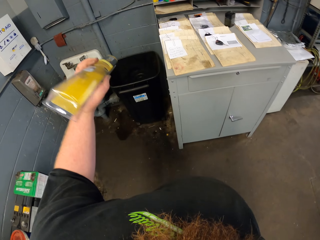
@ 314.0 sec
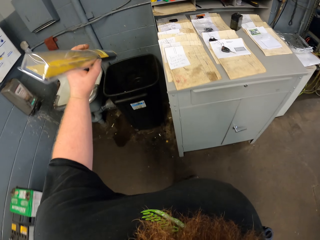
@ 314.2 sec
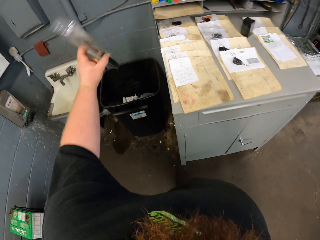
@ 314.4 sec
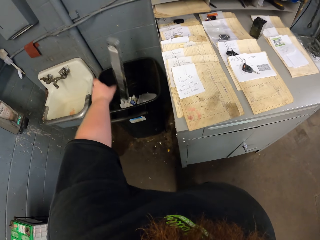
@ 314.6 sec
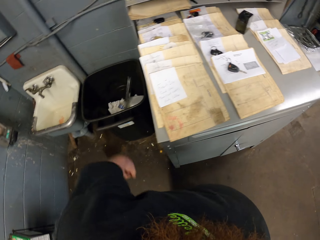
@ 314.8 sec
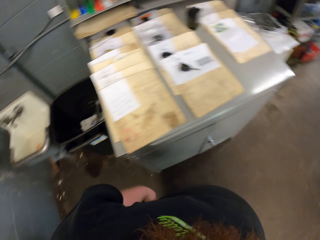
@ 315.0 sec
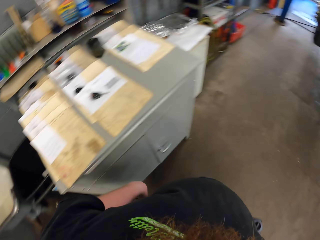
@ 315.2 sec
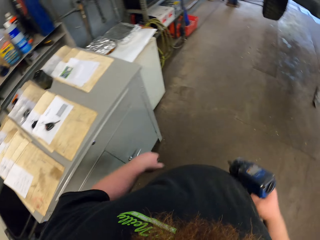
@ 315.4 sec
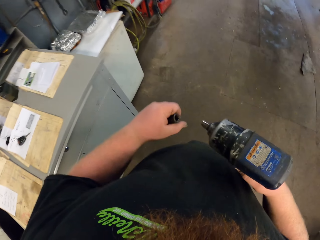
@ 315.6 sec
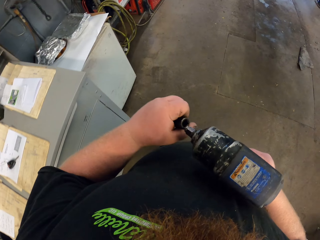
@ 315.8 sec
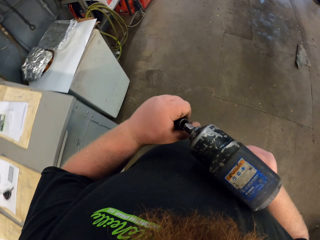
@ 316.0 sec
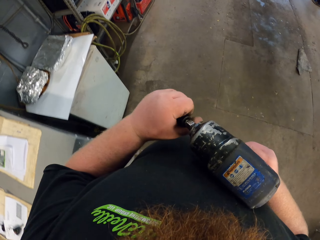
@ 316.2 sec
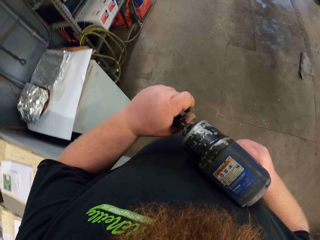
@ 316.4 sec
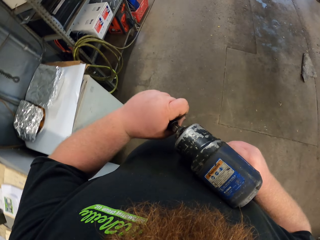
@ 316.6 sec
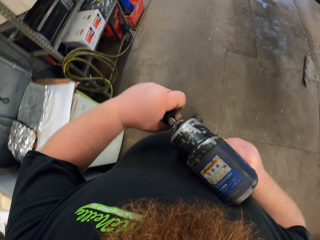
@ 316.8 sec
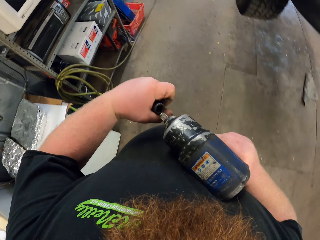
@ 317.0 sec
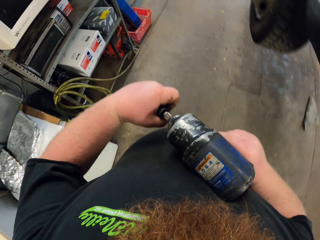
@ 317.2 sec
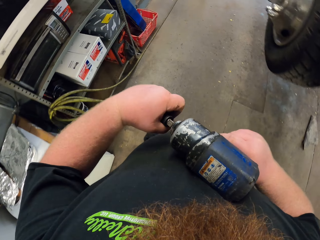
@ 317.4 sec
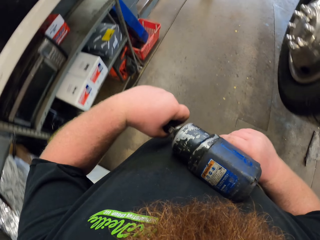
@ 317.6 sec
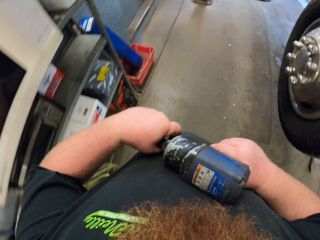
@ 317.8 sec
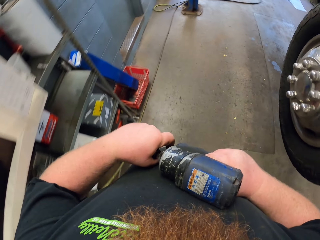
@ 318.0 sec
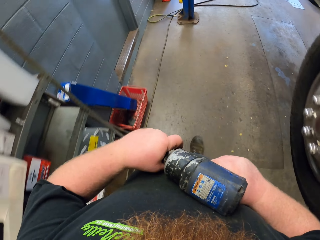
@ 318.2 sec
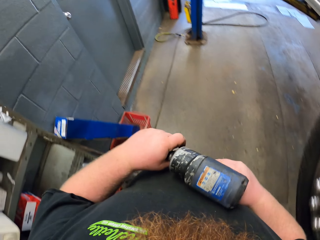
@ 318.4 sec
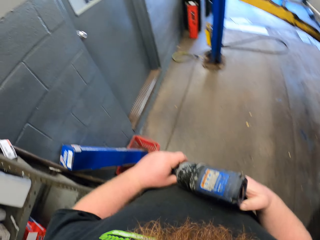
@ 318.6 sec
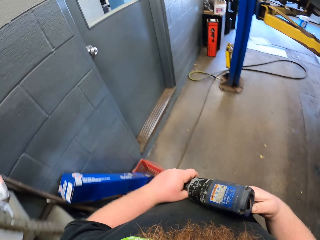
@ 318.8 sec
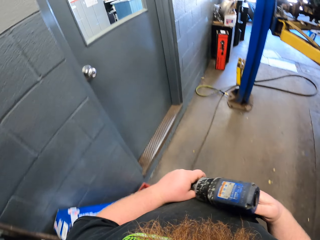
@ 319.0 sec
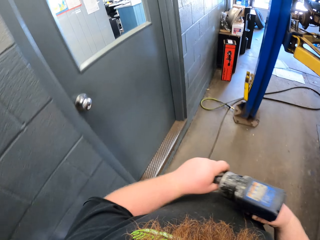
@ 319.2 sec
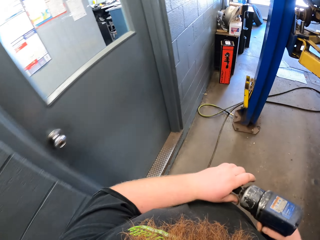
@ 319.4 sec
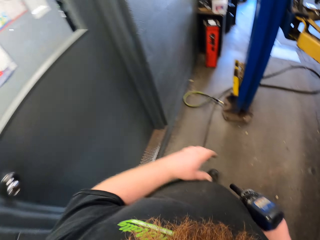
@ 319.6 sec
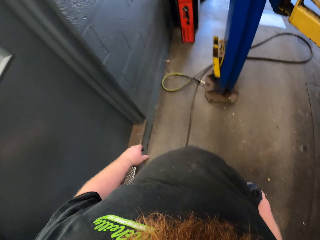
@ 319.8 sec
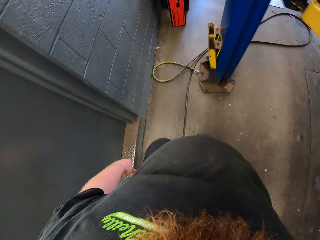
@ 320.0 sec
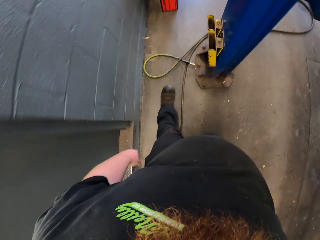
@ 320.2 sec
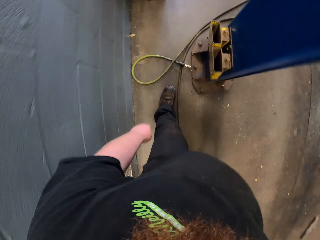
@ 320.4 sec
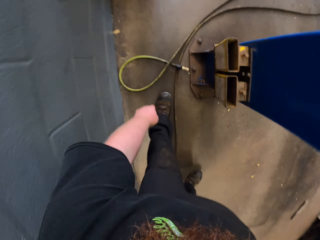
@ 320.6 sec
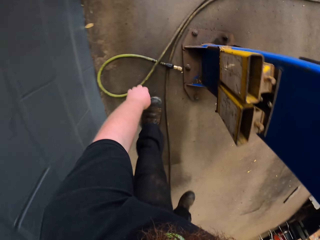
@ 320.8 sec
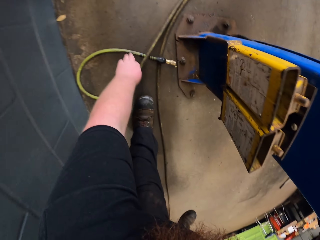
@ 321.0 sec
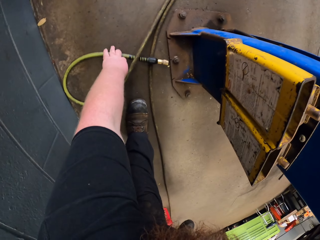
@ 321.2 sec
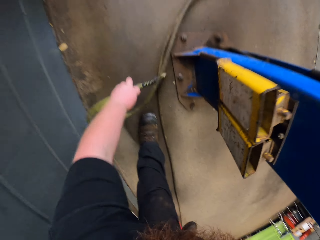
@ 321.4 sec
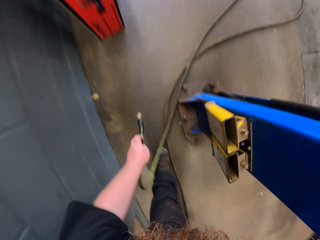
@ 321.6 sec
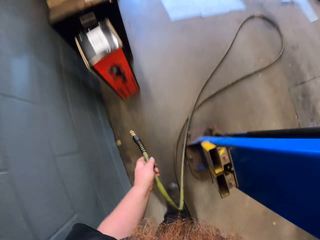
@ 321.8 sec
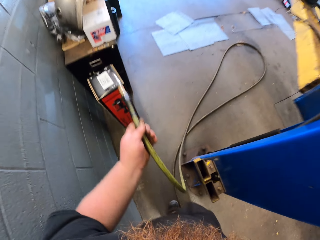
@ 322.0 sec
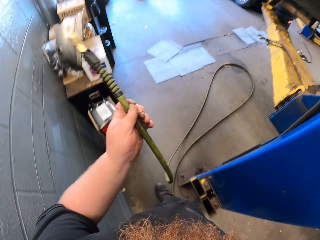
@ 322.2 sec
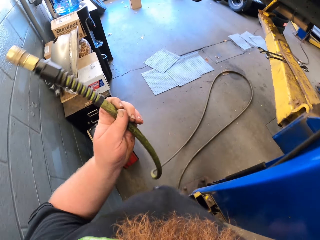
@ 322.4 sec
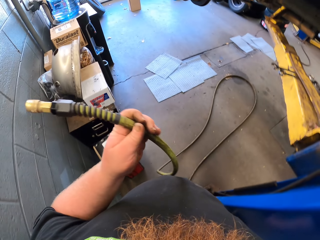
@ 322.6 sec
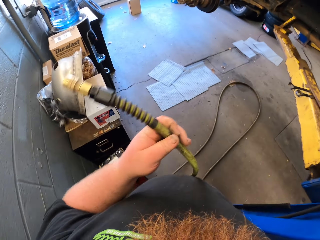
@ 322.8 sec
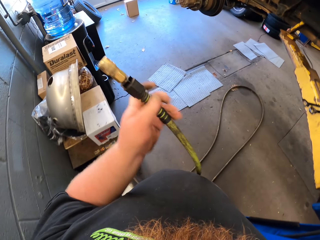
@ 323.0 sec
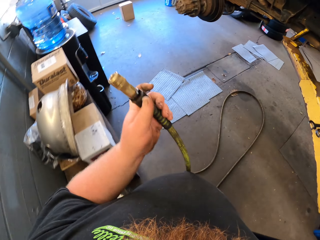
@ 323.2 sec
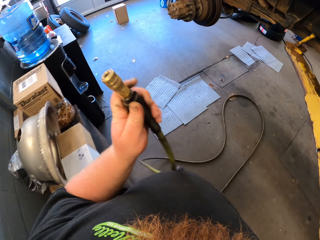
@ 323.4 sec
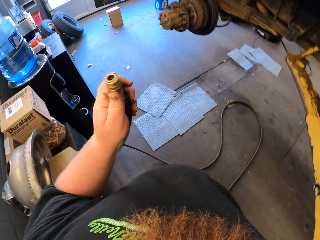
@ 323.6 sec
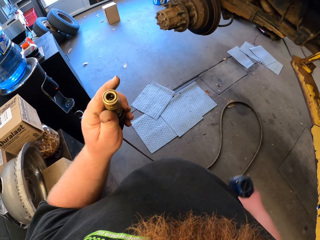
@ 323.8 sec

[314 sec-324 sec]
The camera wearer puts the box in the dust bin. He walks. He holds the bolt remover on his left hand and holds the bolt remover machine on his right hand. He walks and connects the bolt remover and bolt remover machine. He walks and holds the bolt remover machine on his right hand. He walks and picks up the pipe with his left hand.

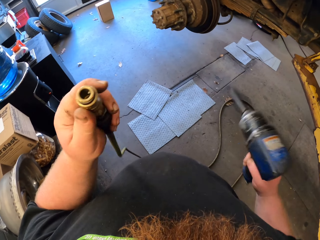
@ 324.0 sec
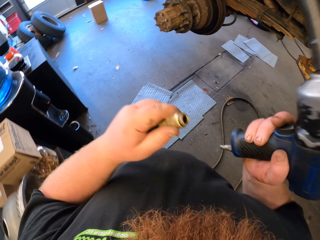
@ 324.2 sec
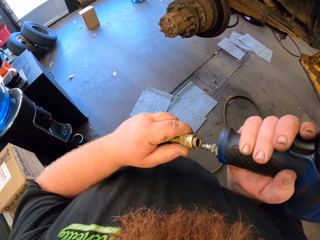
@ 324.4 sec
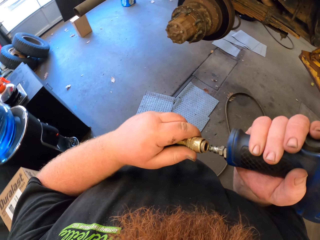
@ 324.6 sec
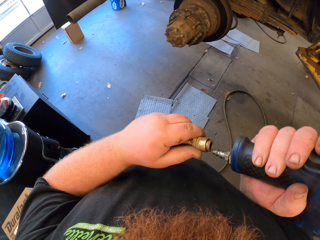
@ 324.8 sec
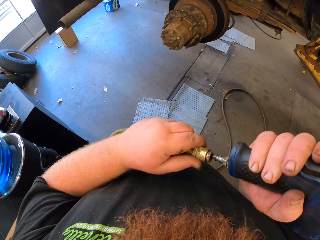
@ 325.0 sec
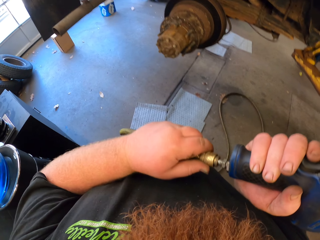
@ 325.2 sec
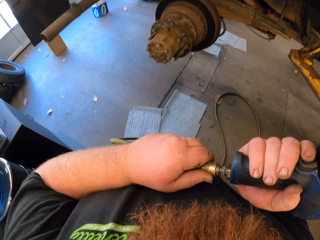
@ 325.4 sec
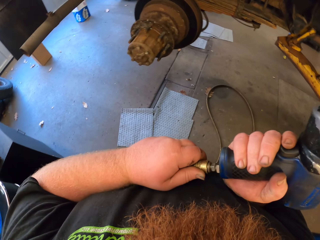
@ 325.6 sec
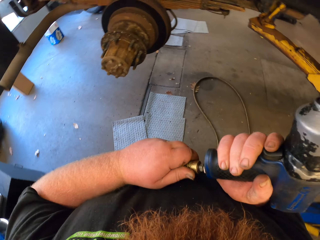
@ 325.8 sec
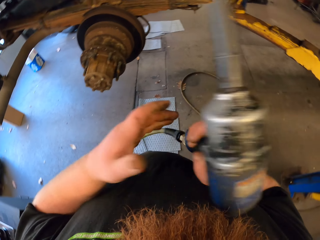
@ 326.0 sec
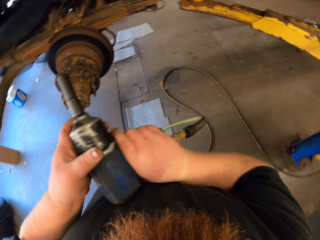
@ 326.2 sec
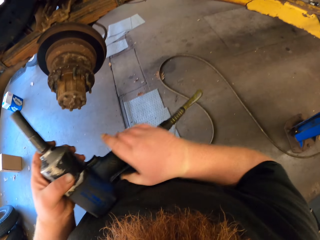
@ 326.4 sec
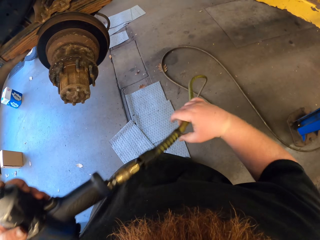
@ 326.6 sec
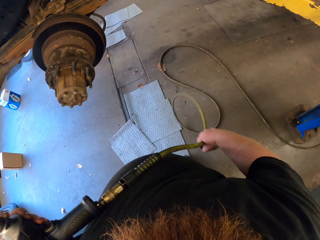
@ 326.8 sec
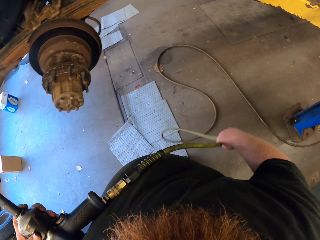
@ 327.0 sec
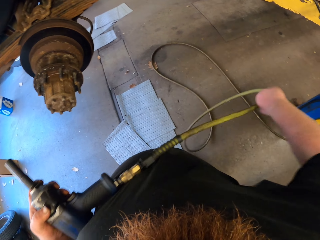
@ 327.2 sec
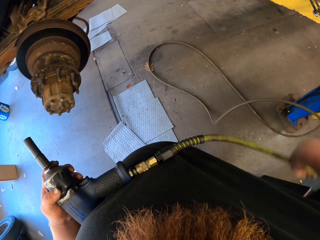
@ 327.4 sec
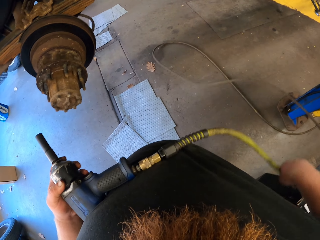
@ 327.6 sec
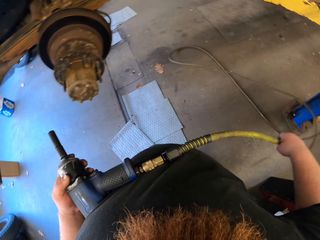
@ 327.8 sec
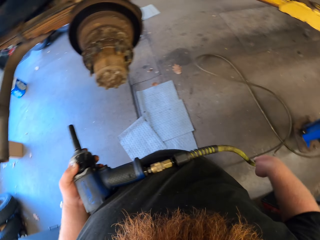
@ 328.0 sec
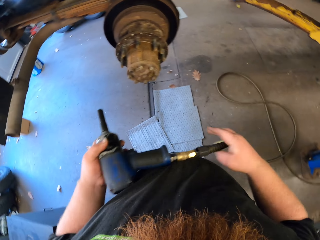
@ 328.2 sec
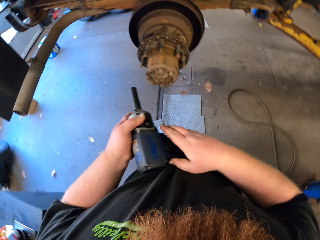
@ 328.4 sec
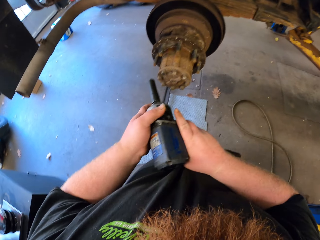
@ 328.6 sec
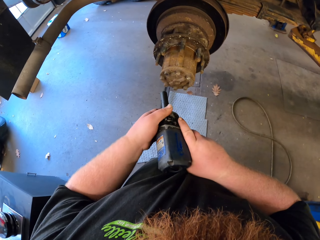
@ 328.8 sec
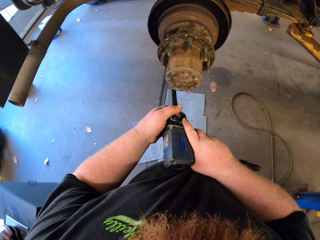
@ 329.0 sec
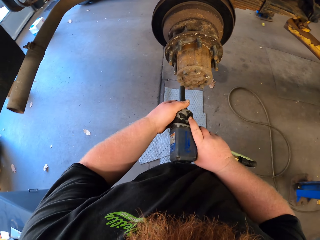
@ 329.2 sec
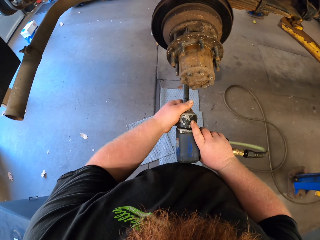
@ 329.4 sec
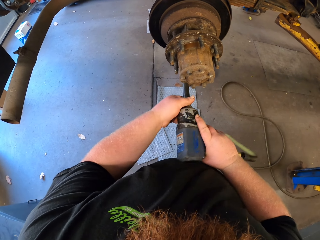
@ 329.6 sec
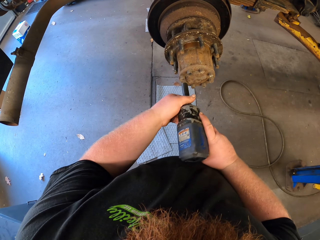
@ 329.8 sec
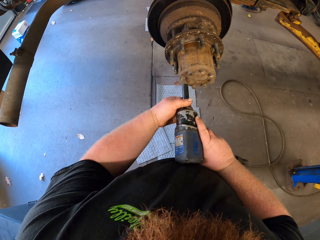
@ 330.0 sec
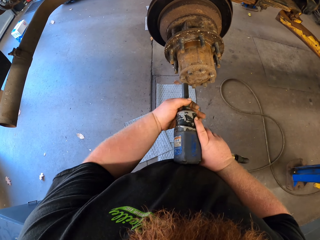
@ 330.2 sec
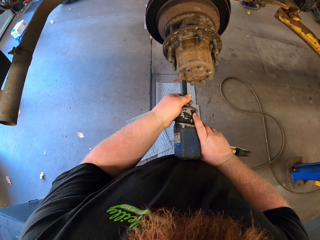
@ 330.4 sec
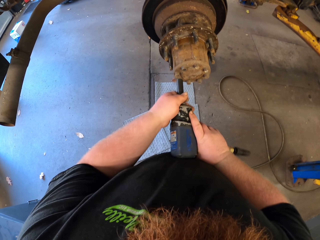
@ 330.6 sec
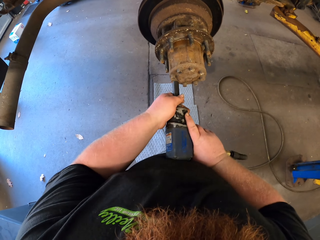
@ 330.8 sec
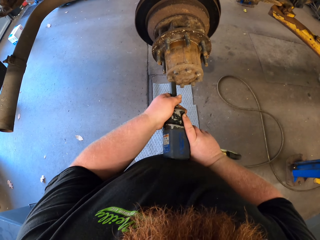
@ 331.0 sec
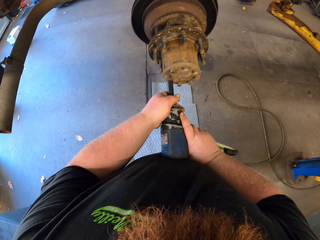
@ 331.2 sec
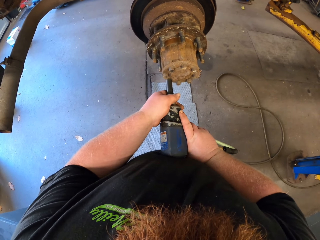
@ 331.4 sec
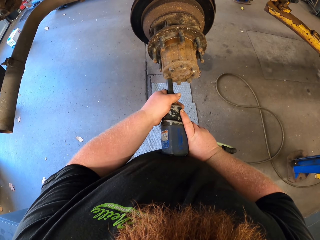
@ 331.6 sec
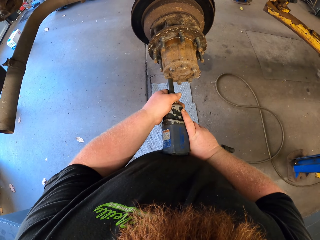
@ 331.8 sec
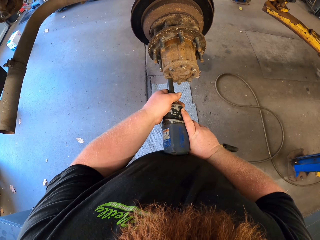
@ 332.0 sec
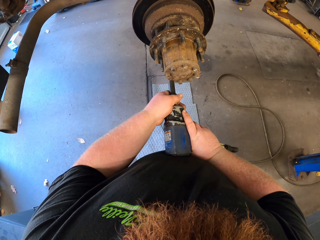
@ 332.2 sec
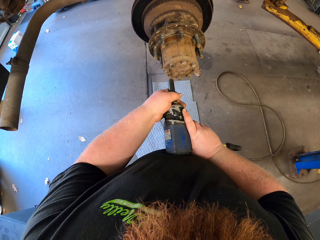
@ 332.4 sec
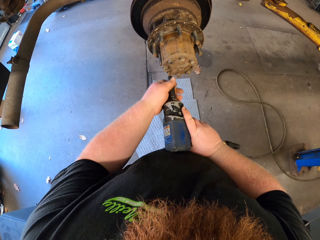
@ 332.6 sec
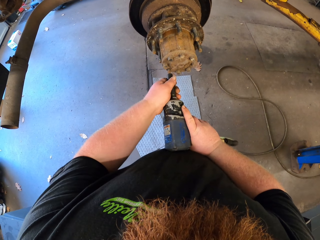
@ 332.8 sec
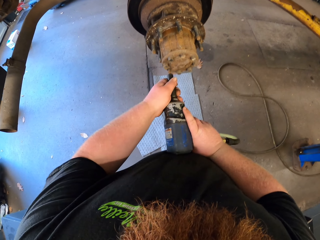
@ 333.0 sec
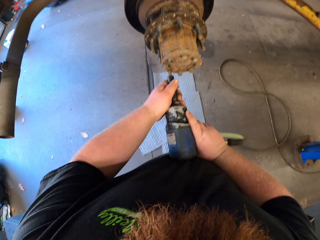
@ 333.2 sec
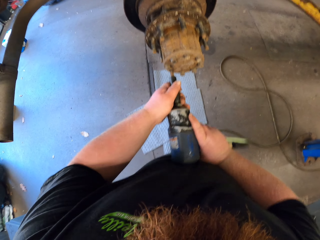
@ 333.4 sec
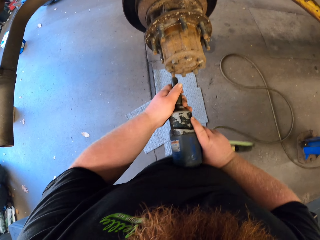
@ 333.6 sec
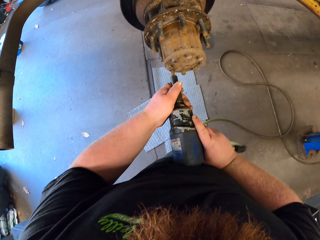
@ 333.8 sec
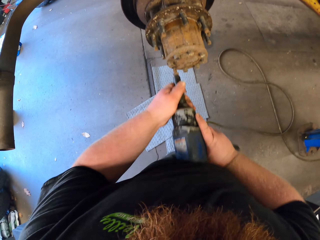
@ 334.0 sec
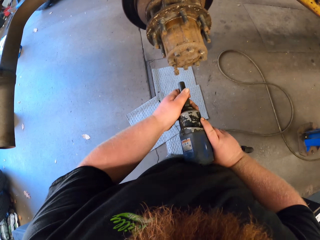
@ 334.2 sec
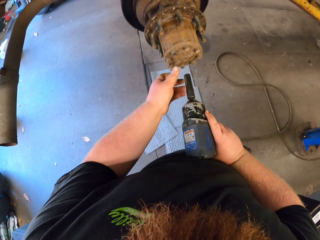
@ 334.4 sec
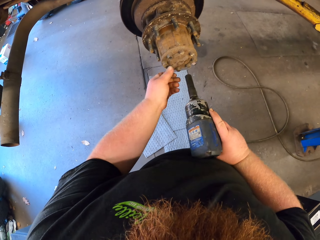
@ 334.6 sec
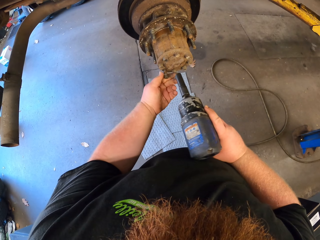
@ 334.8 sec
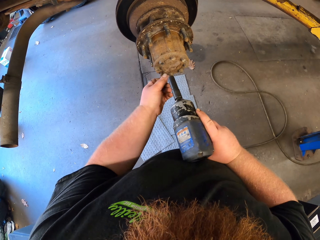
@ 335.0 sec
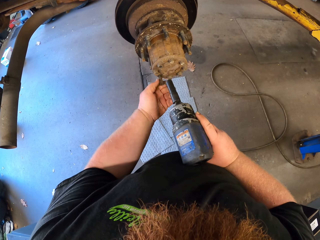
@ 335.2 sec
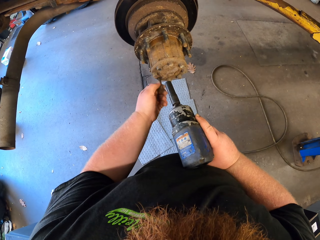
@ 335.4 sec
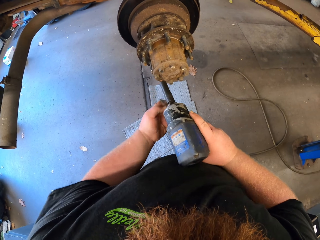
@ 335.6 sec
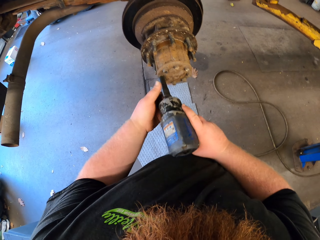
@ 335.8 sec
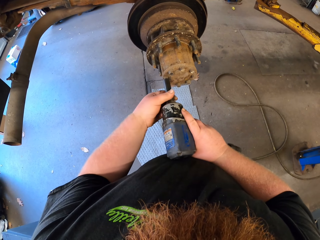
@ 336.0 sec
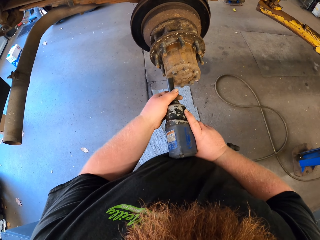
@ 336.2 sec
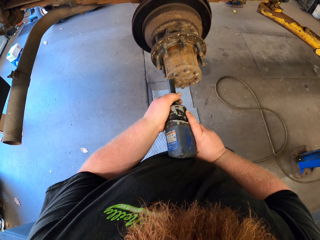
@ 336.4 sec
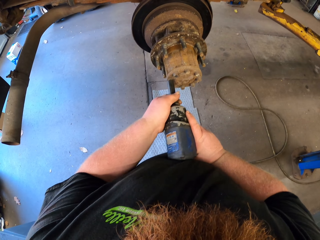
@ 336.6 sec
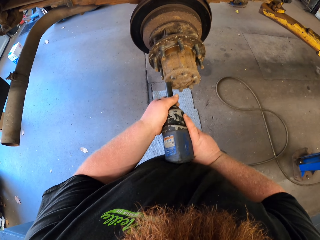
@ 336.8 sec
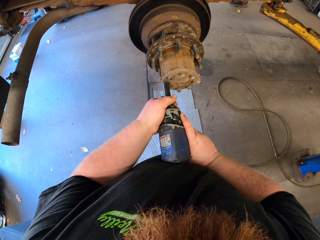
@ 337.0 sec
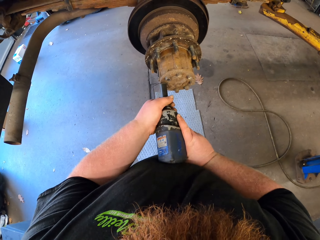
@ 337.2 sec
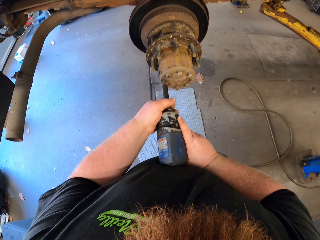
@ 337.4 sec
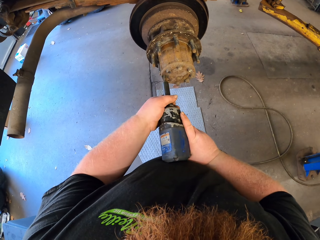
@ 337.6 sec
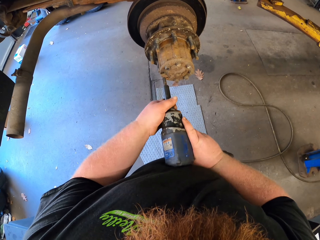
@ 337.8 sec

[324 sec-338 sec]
The camera wearer connects the pipe with the bolt remover machine. He holds the bolt remover machine with both hands. He unscrews the bolts on the wheel center. He stops removing the bolt. He removes the bolt with his left hand. He removes the bolt and holds the bolt with his left hand.
